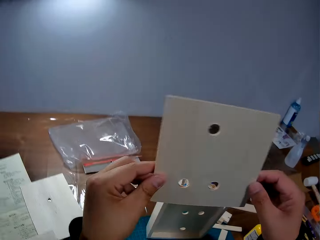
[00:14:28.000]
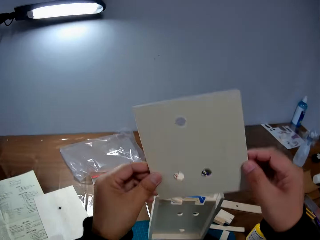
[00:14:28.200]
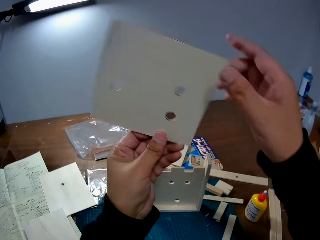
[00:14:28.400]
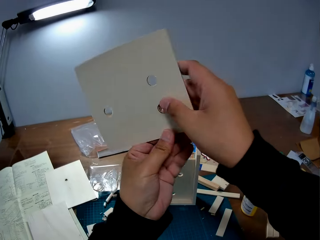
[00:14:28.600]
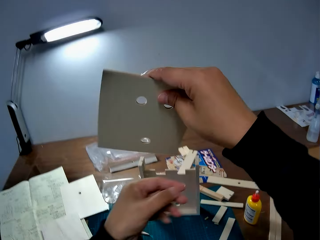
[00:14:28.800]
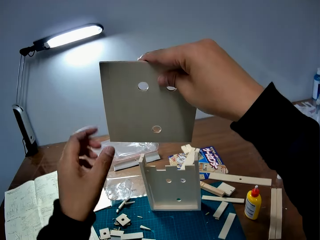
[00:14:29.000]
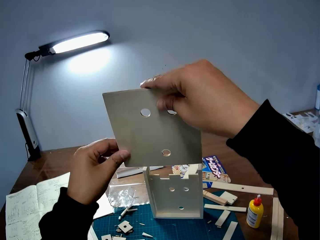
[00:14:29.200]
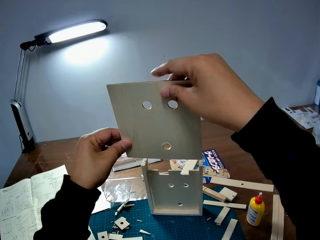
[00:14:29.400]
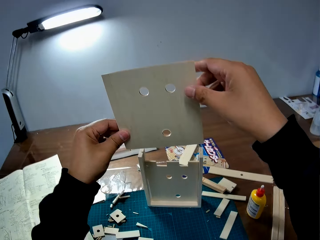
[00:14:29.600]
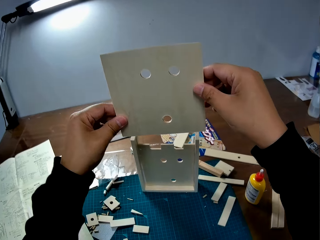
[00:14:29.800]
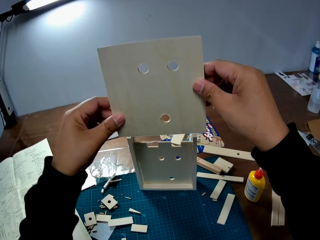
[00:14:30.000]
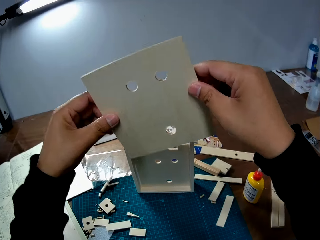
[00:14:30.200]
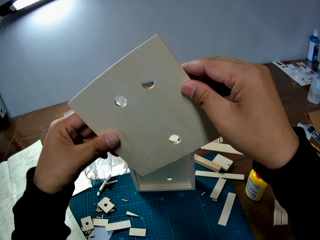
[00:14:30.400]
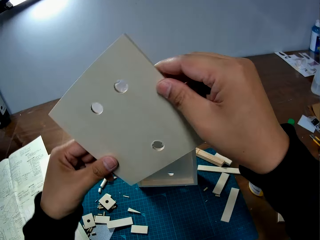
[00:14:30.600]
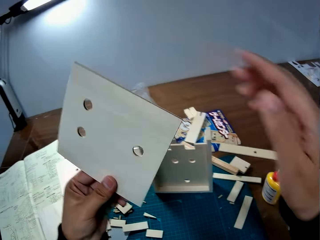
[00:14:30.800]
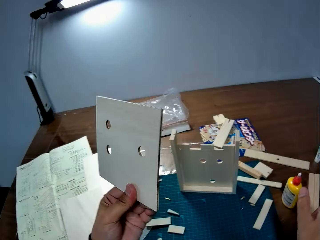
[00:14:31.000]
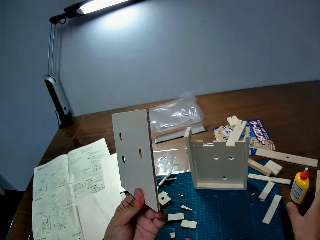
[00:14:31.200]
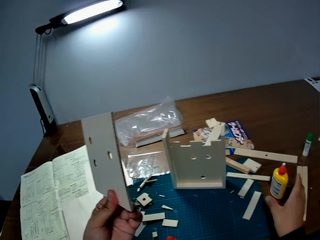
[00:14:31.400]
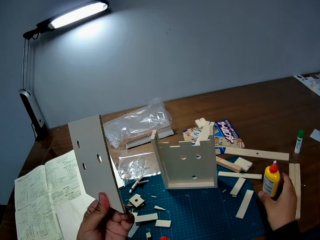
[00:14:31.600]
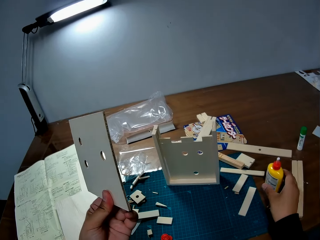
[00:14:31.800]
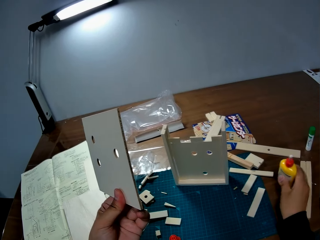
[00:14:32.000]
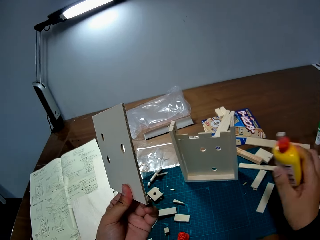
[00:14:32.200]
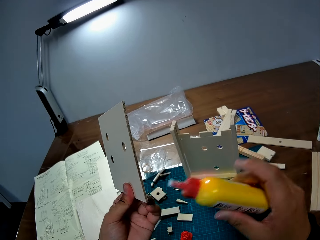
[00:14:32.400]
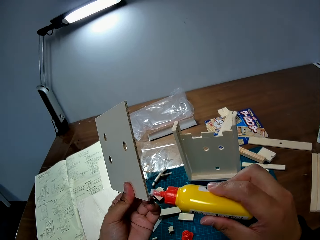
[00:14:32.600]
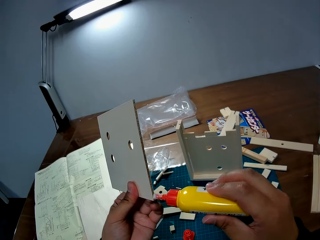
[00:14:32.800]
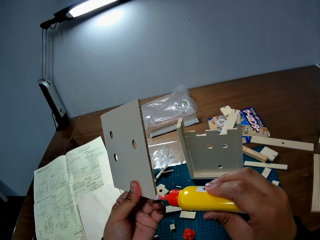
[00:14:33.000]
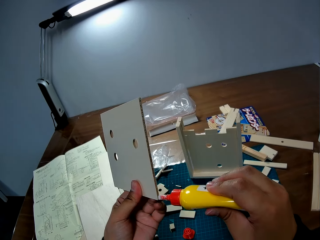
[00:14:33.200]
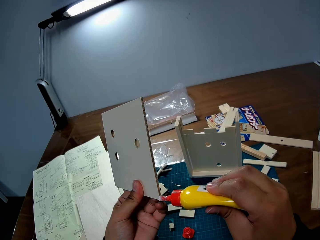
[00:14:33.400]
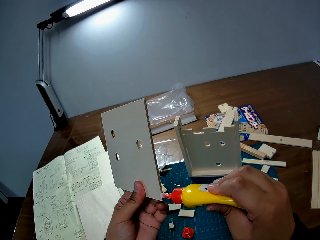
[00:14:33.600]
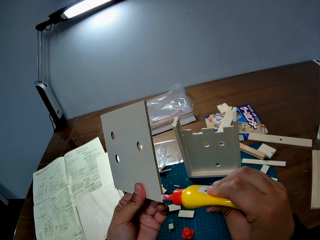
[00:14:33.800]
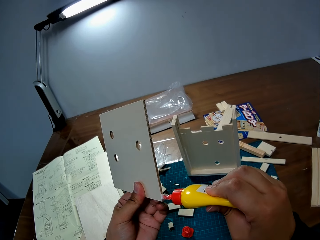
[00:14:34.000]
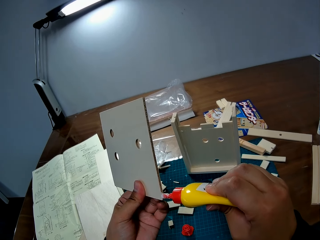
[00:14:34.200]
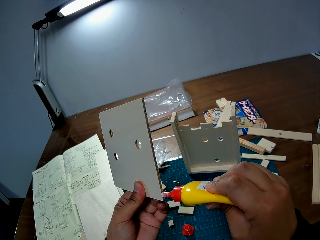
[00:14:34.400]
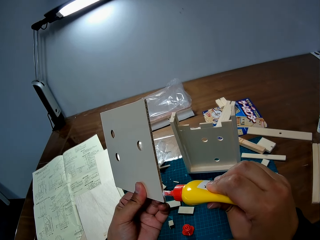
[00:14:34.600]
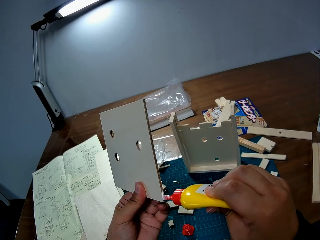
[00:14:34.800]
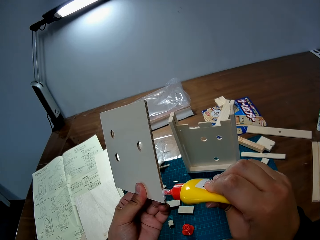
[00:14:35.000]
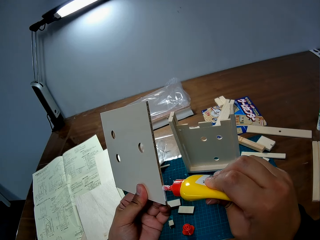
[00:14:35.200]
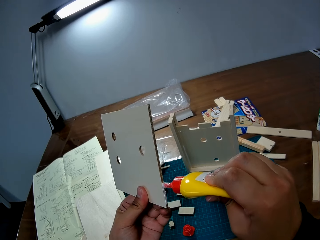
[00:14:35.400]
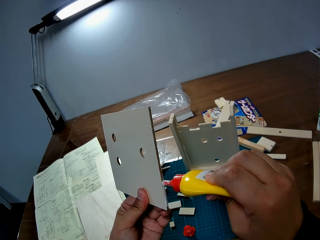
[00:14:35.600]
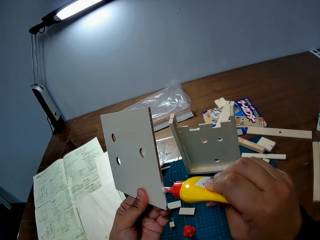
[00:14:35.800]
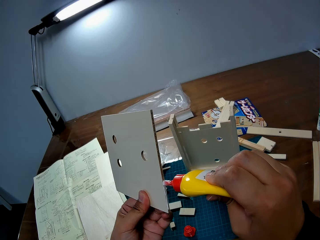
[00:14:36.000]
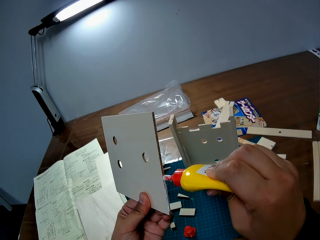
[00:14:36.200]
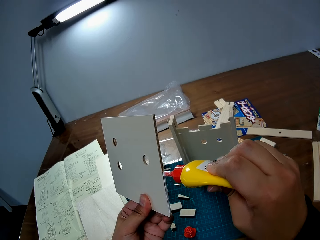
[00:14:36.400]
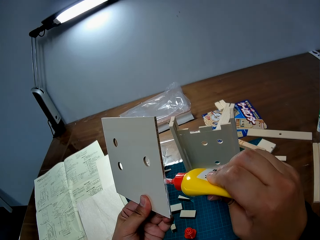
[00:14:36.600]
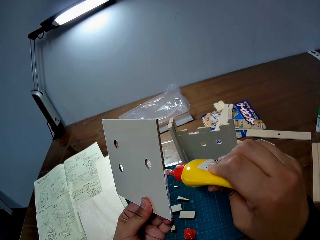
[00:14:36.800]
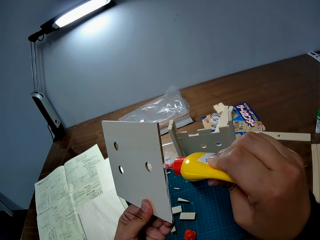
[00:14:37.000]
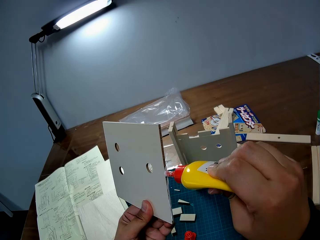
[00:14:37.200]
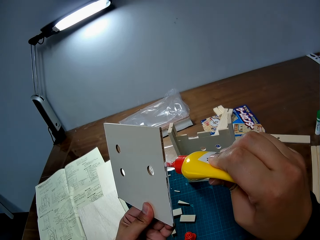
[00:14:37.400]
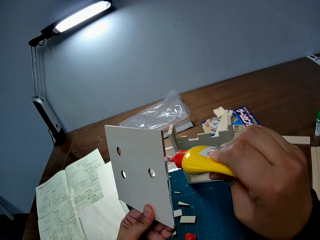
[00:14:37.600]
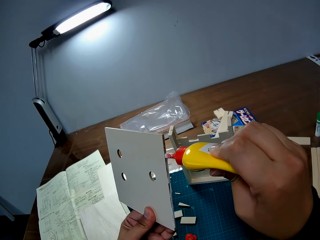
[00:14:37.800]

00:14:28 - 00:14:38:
The camera wearer turns the wooden slab upside down. He picks up the bottle of glue from the table with his right hand. He applies glue on the base of the wooden slab in his left hand.

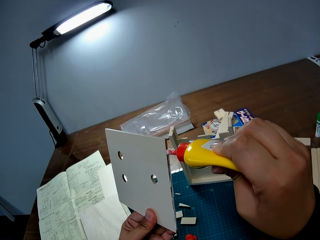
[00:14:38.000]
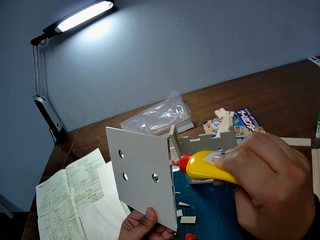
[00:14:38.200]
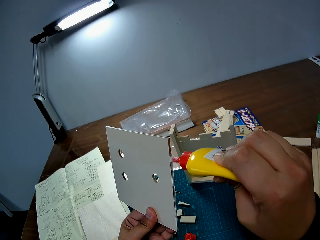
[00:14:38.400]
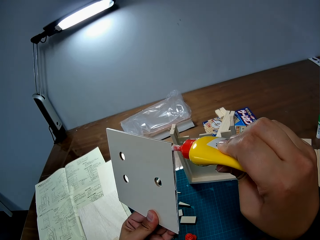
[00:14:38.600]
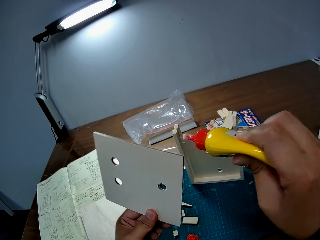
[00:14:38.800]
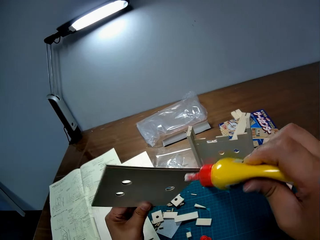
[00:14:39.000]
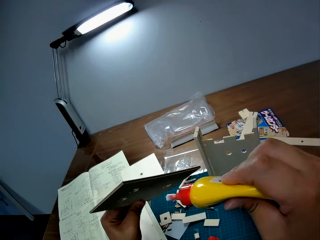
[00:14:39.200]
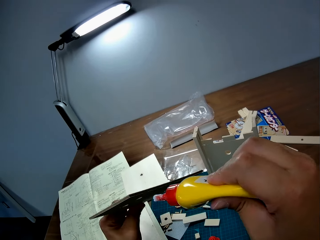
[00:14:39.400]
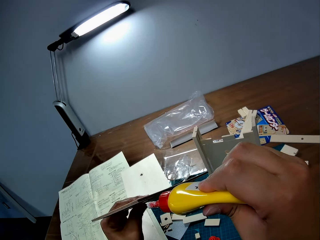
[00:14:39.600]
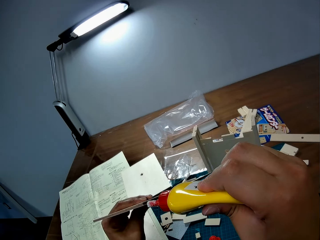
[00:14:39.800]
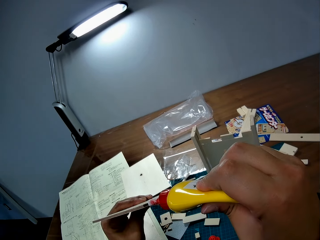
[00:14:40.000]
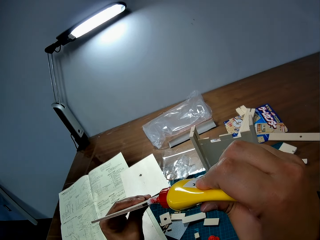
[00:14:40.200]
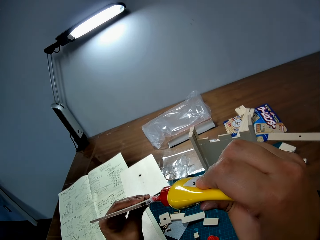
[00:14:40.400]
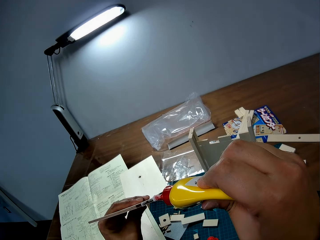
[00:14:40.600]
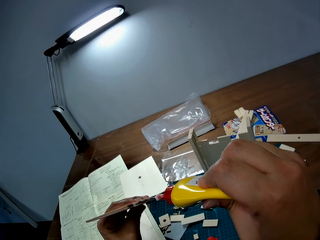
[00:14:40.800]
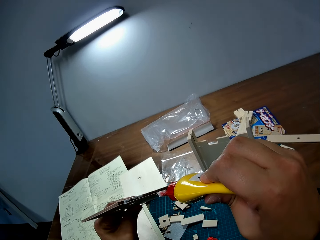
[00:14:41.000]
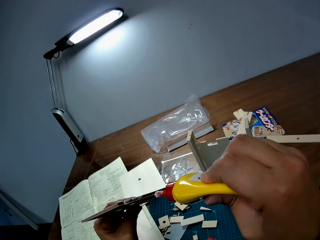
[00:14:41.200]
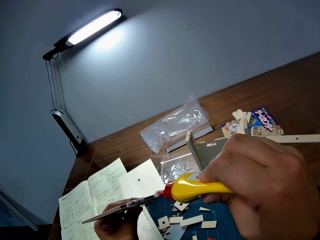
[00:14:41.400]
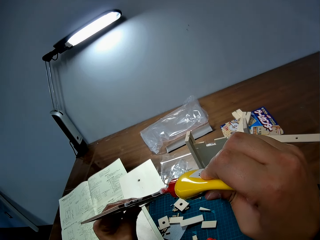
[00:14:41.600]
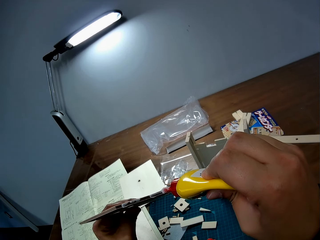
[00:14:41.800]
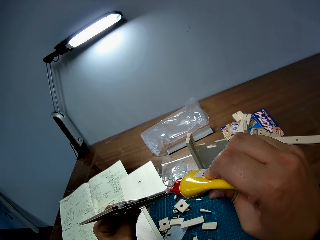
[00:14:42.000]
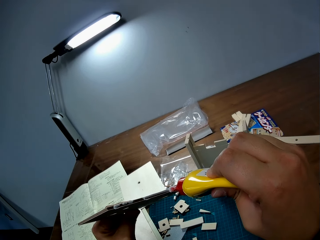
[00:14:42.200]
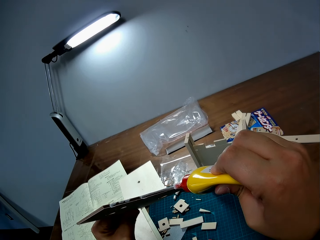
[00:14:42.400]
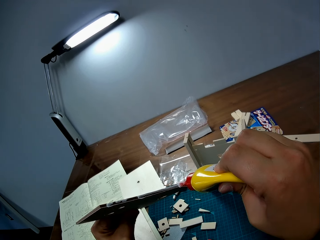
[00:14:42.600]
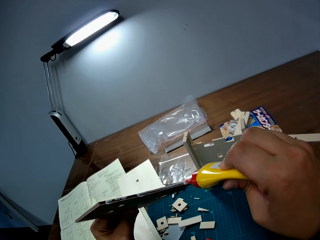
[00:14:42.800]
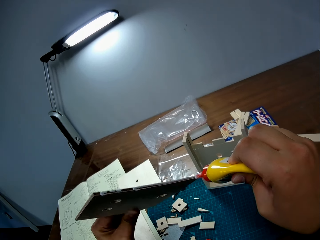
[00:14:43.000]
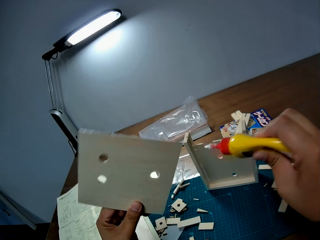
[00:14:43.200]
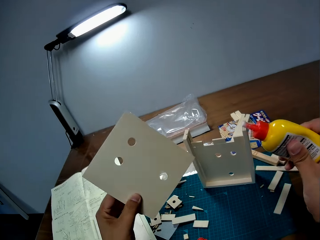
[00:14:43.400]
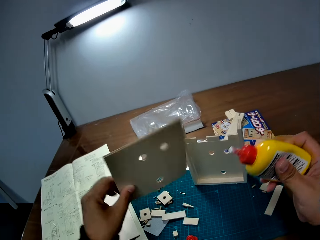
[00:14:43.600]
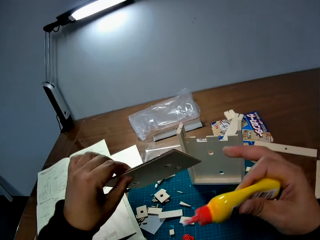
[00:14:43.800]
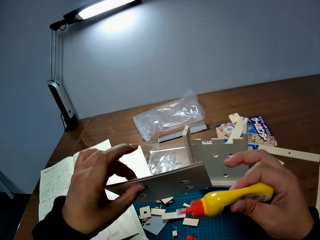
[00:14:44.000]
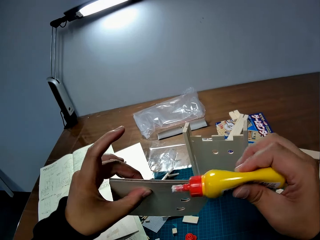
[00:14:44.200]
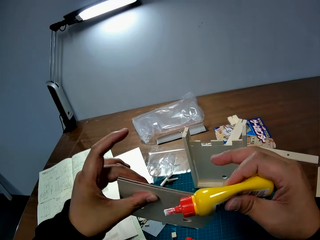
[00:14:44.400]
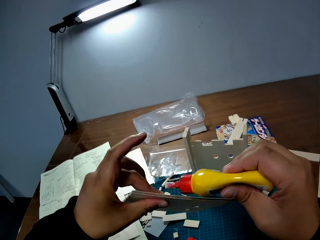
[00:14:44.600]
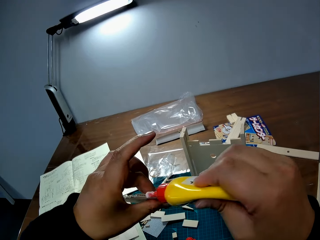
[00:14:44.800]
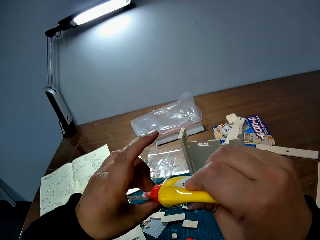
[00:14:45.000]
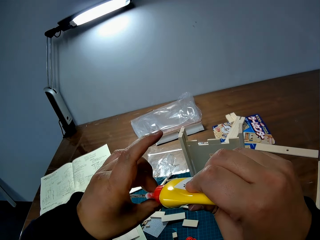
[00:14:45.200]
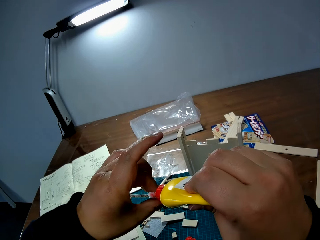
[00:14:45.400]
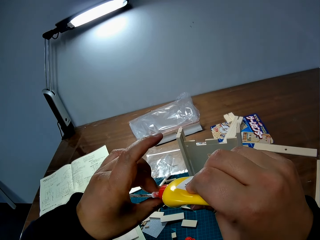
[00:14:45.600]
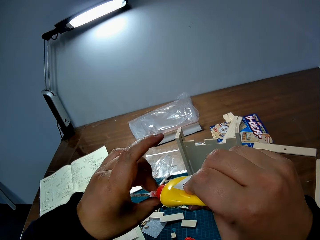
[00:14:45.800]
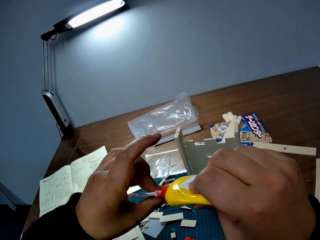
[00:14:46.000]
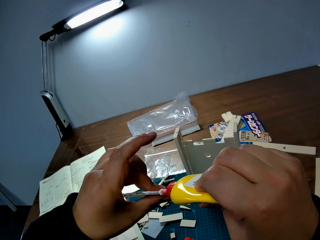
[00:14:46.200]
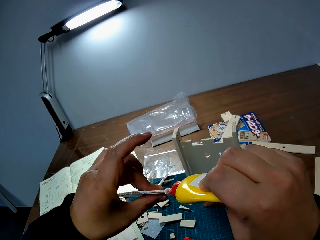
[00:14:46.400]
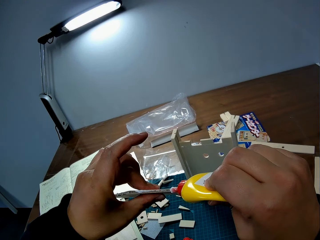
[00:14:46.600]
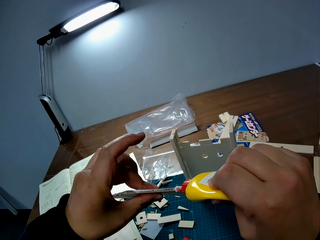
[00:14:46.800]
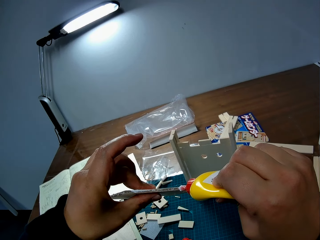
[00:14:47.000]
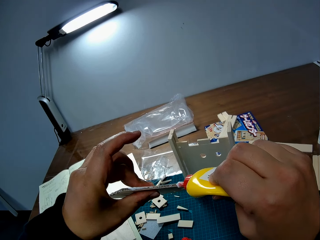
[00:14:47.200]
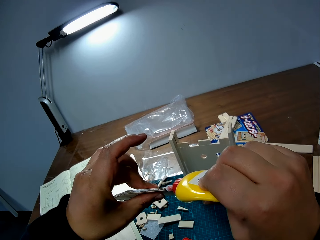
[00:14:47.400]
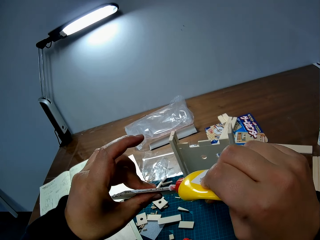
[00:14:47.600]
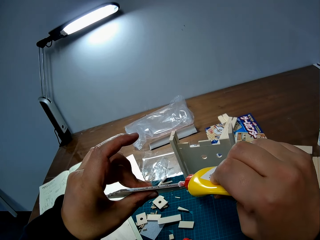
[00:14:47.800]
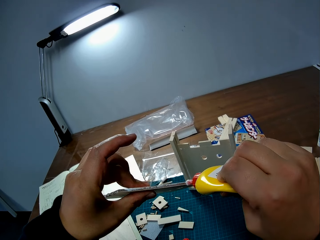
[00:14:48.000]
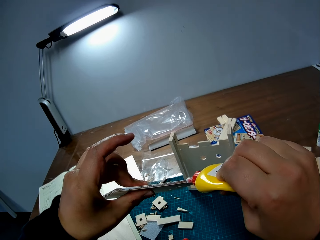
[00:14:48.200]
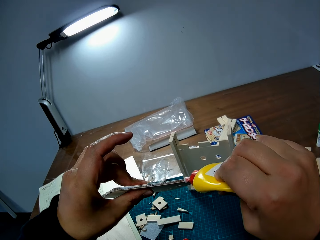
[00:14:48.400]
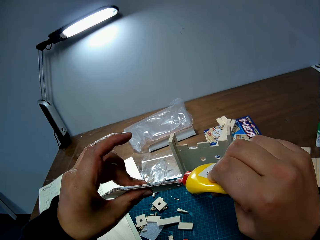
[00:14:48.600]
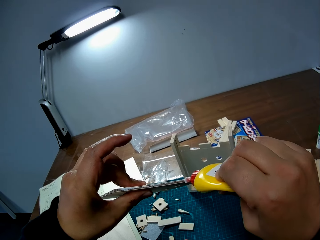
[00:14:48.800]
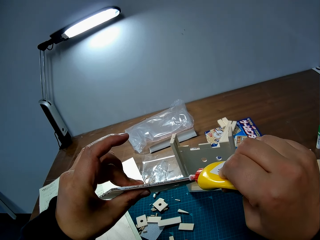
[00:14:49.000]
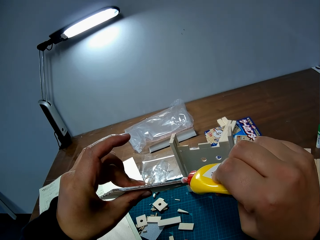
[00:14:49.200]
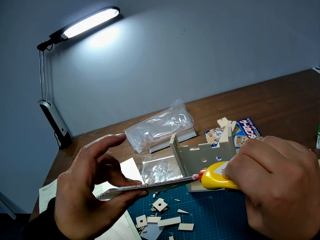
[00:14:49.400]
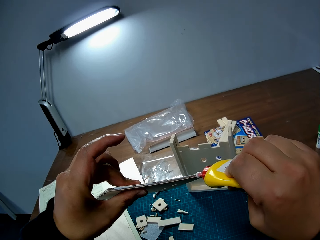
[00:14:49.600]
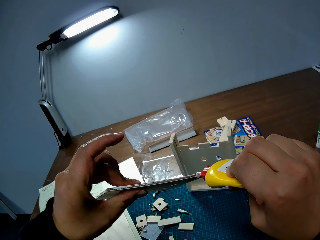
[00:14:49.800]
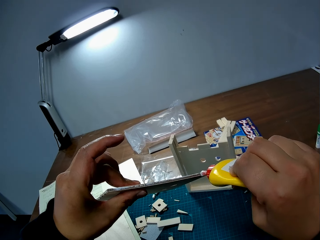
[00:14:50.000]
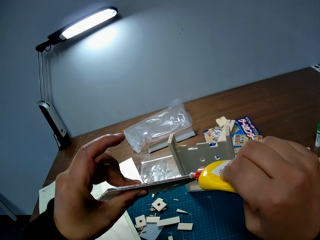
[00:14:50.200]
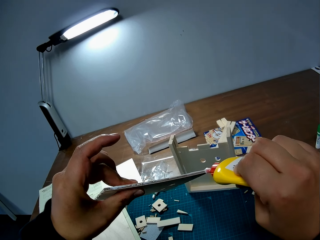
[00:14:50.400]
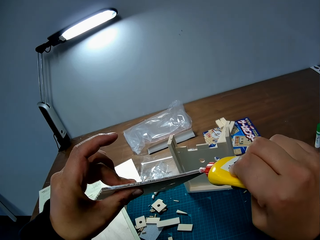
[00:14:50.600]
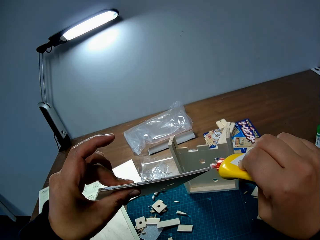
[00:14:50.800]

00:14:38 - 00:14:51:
The camera wearer turns something. They apply the glue on the side. They turn something. They apply the glue.
